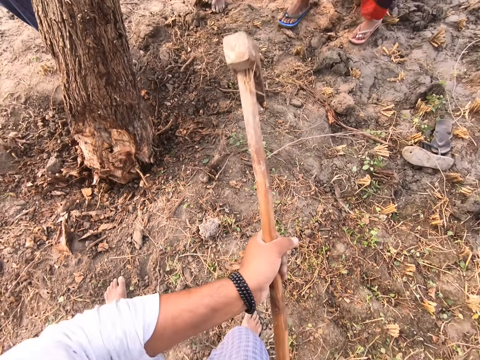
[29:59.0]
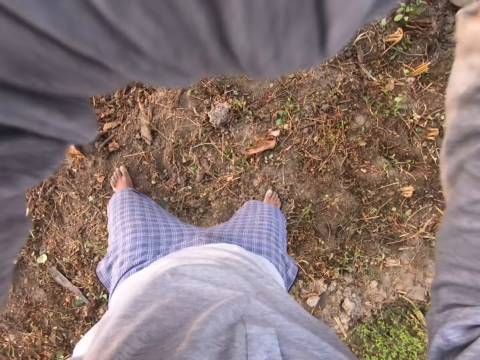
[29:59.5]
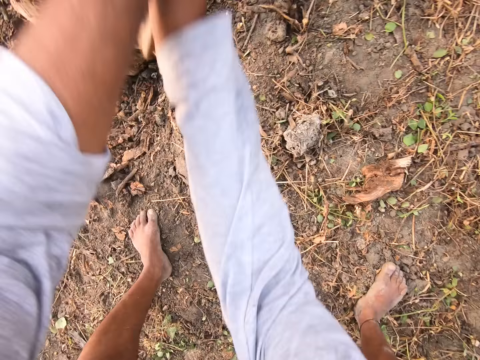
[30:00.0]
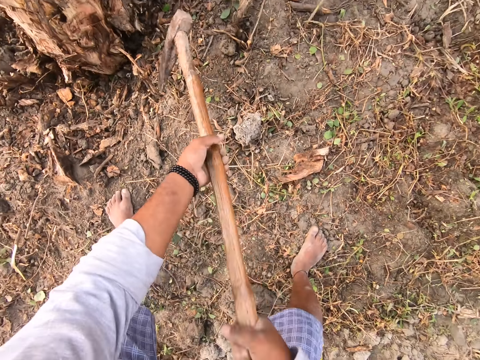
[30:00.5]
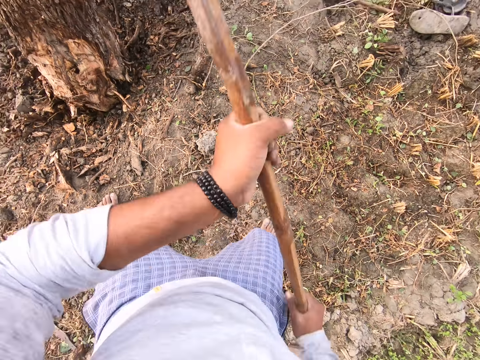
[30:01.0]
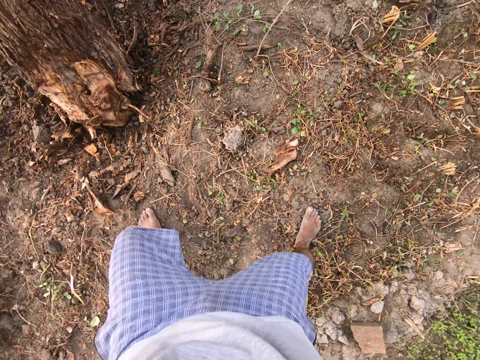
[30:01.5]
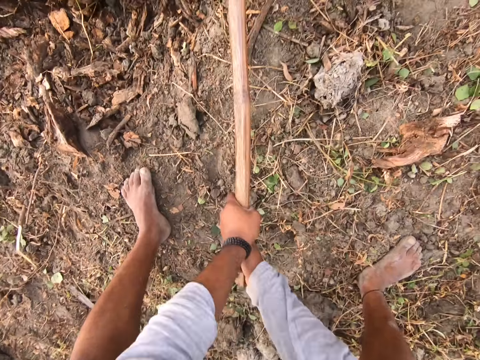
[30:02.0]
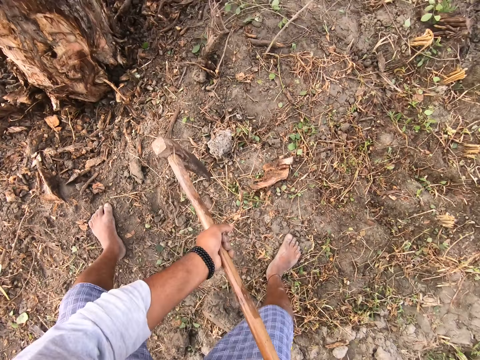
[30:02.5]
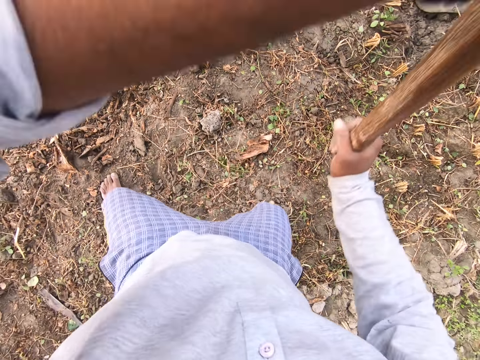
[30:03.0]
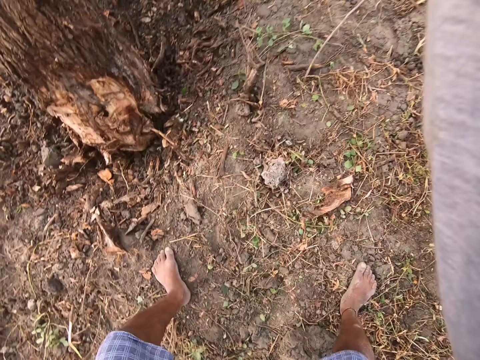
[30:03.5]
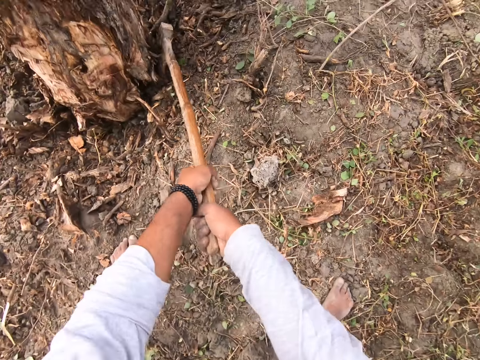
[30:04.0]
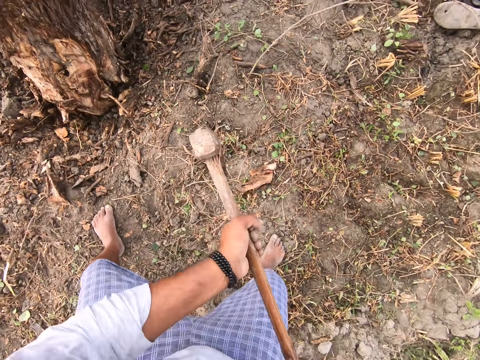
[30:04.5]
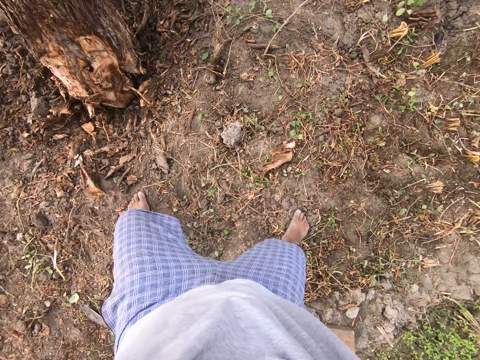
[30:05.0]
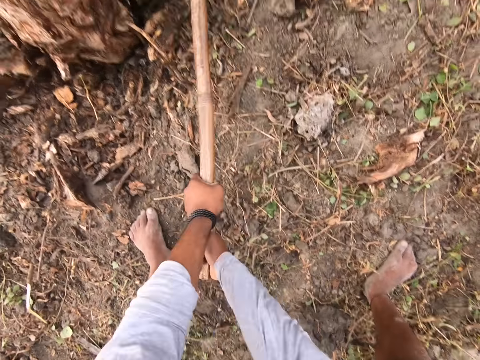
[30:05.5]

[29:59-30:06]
The camera wearer breaks the wood. They cut the root of the tree with an axe continuously.

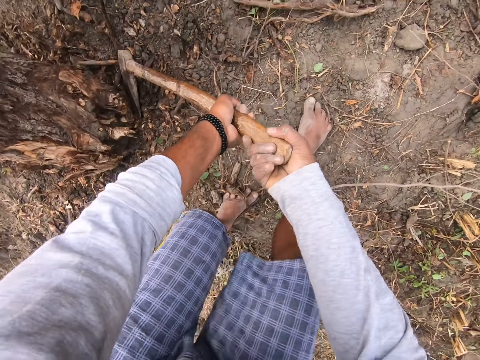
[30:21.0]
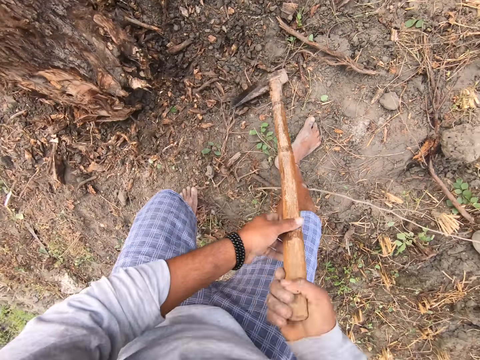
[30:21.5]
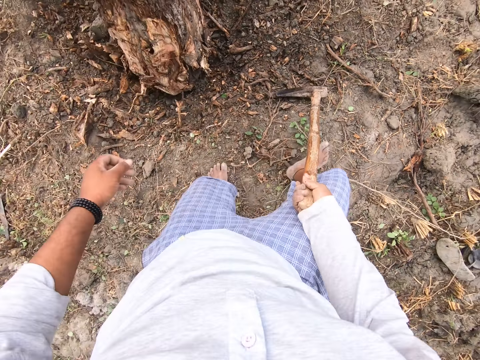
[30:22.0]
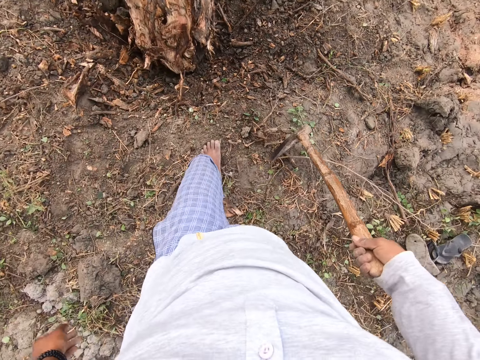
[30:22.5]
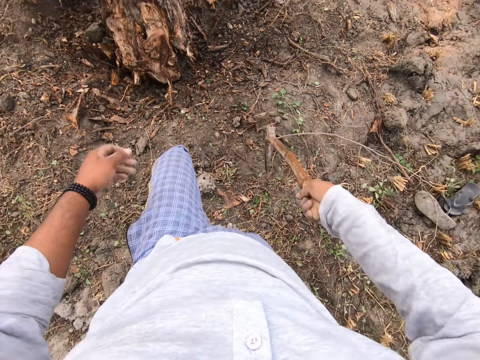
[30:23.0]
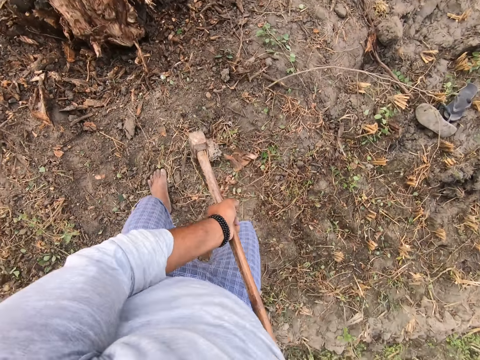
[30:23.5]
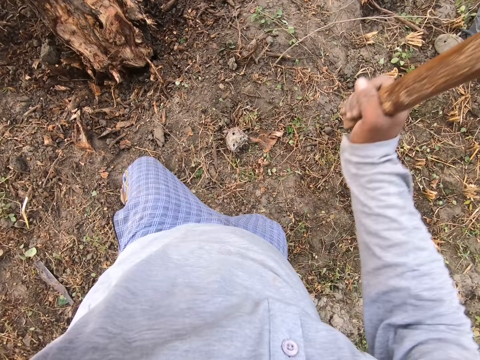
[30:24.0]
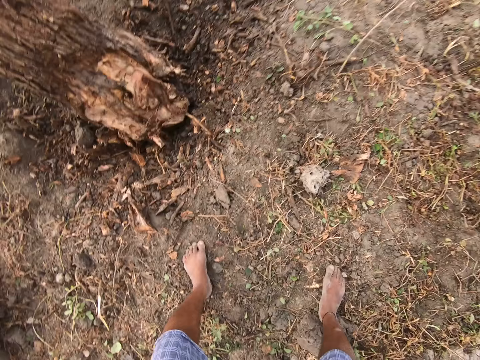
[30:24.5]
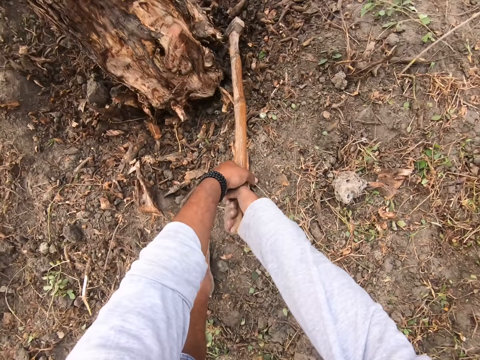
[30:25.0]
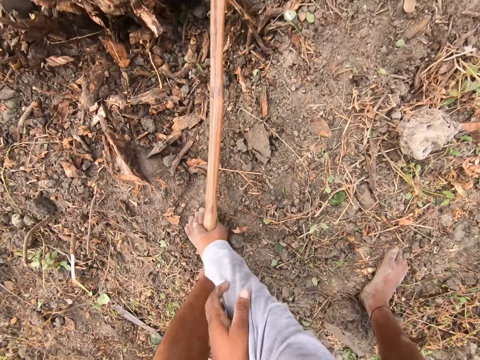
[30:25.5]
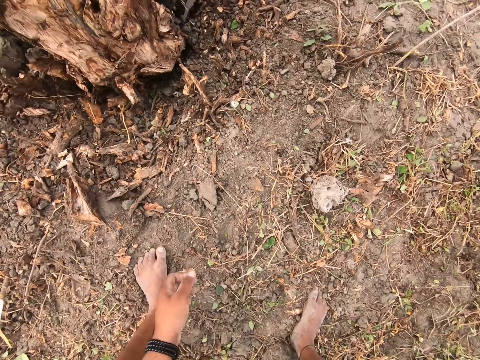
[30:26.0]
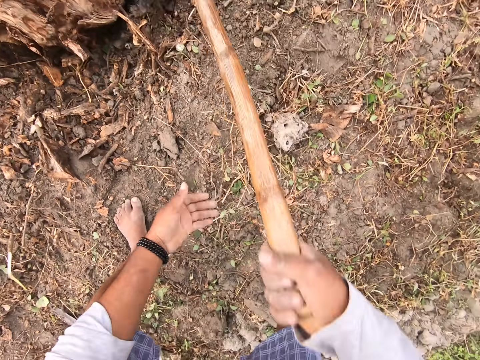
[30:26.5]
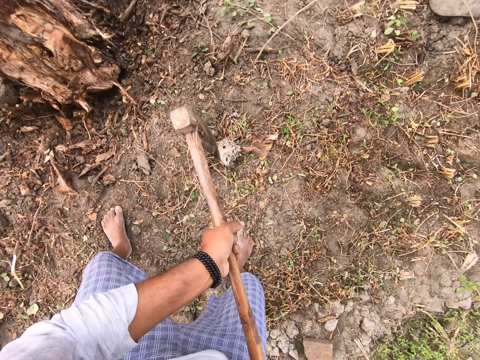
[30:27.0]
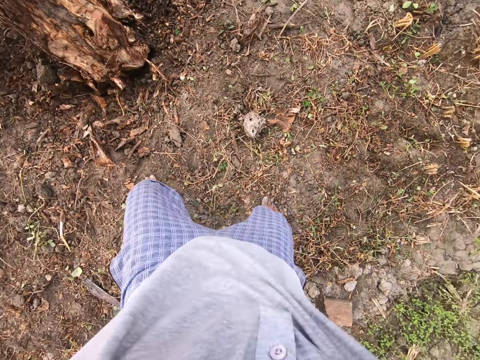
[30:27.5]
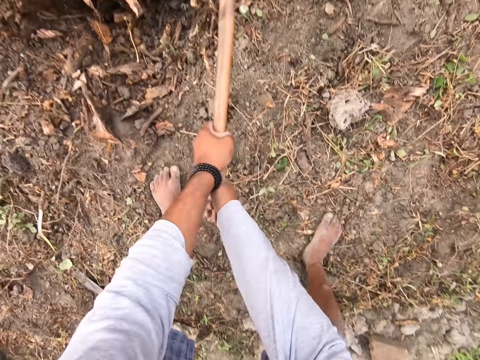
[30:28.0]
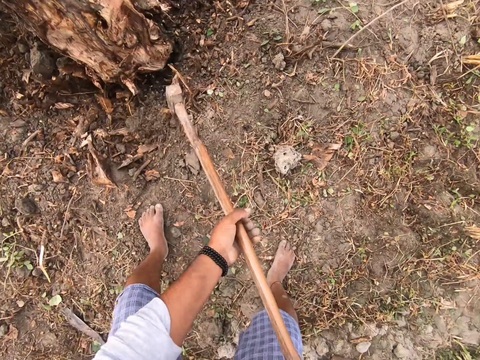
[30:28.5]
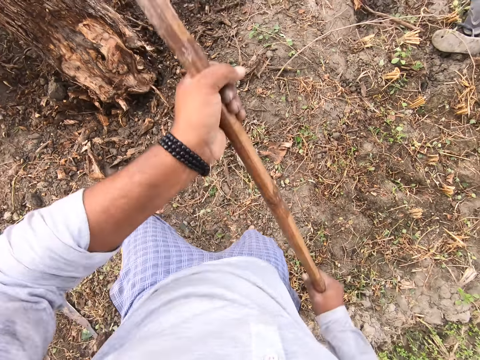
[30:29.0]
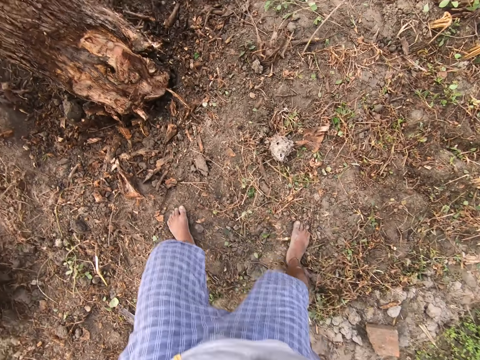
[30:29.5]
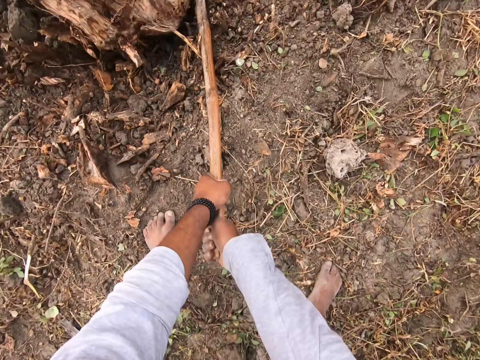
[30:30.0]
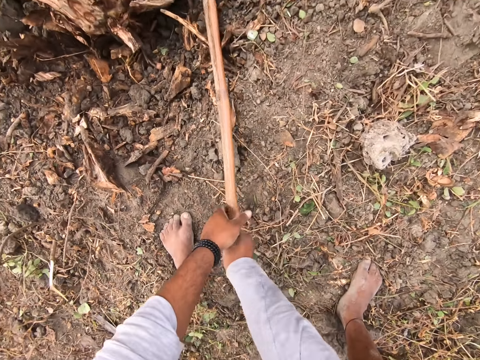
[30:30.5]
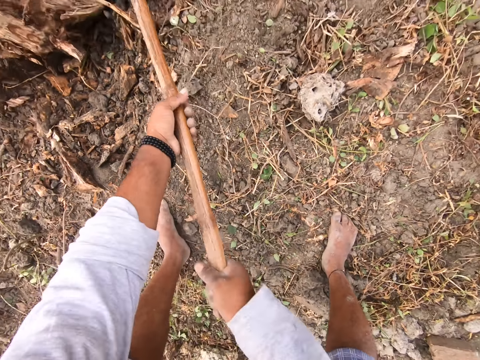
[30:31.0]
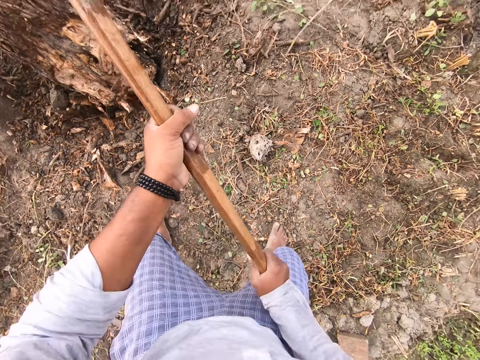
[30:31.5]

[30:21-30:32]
The camera wearer looks around. They break the wood.

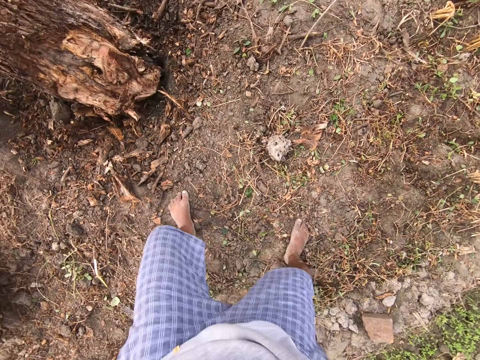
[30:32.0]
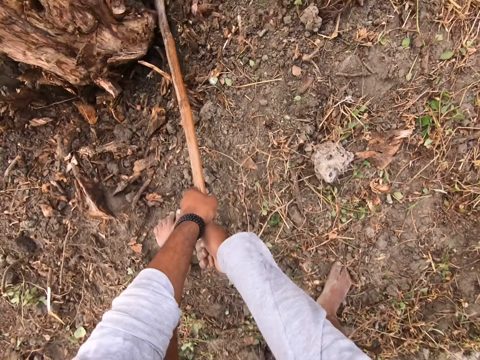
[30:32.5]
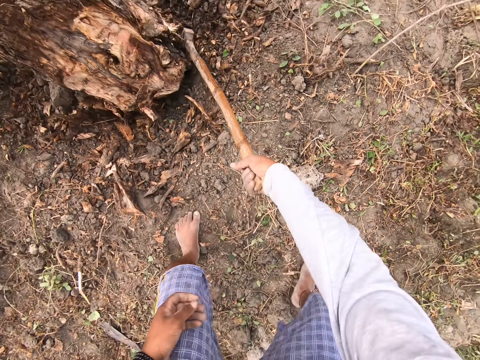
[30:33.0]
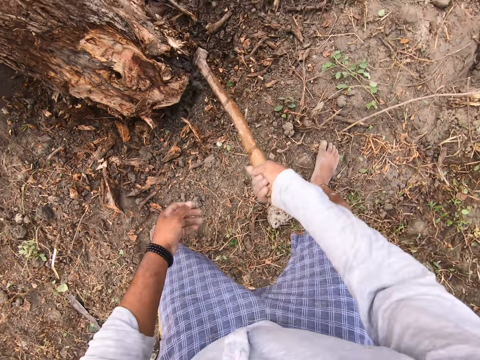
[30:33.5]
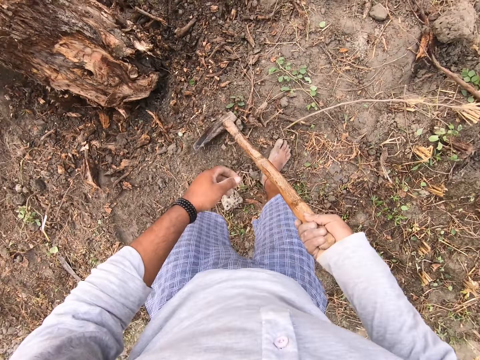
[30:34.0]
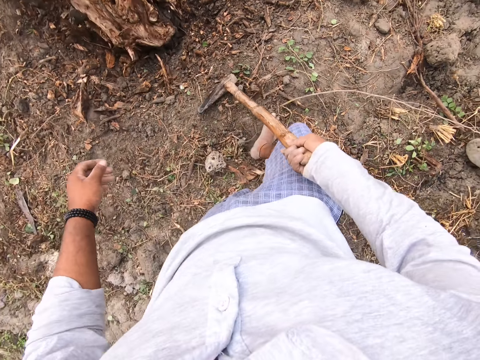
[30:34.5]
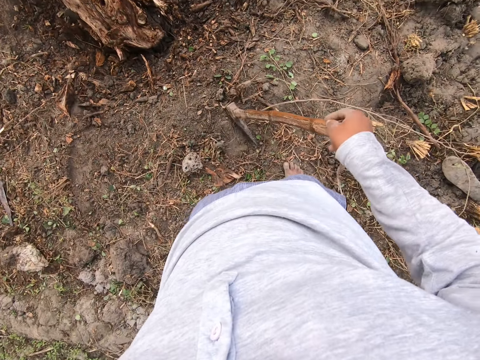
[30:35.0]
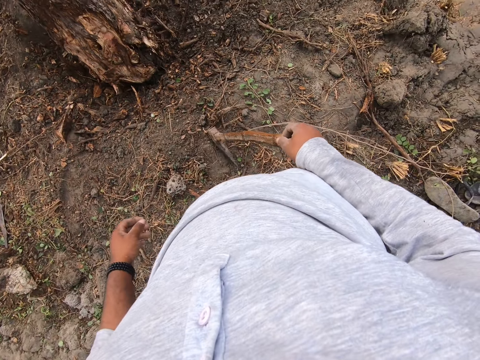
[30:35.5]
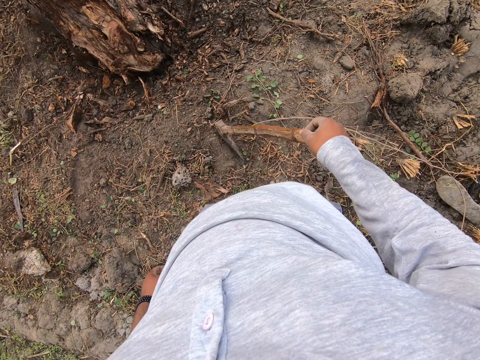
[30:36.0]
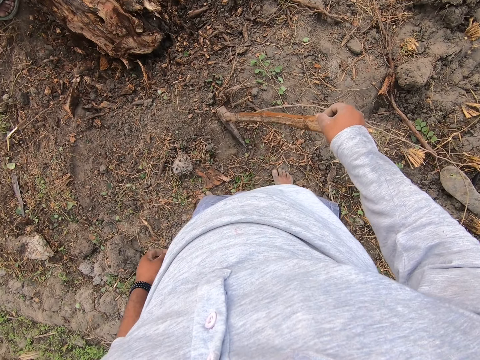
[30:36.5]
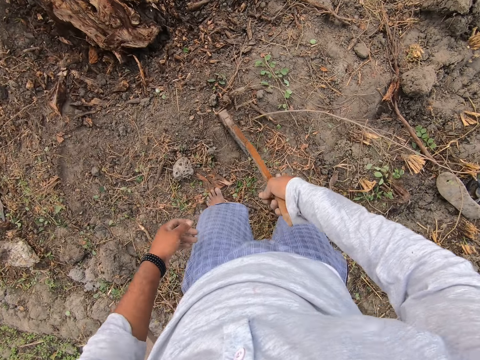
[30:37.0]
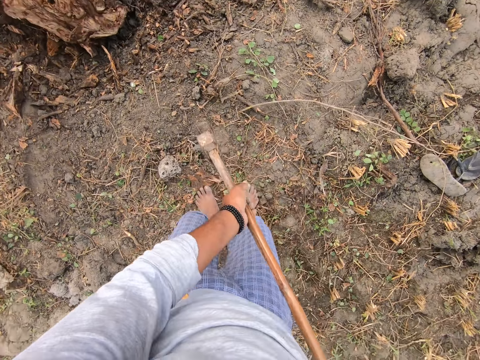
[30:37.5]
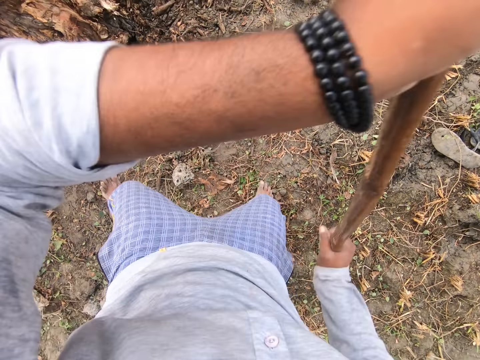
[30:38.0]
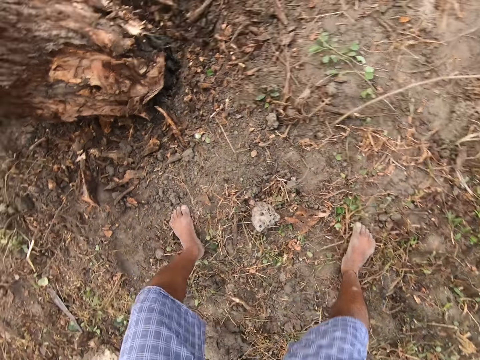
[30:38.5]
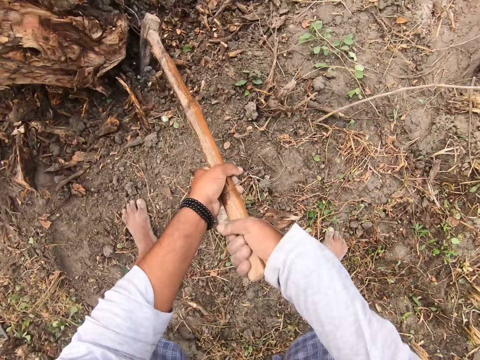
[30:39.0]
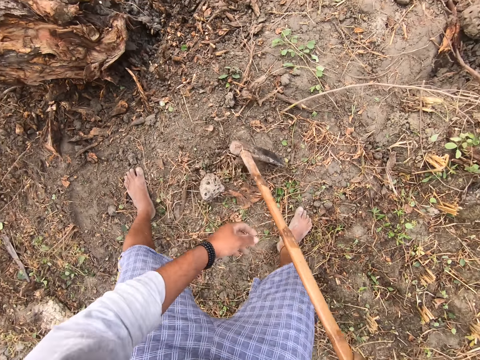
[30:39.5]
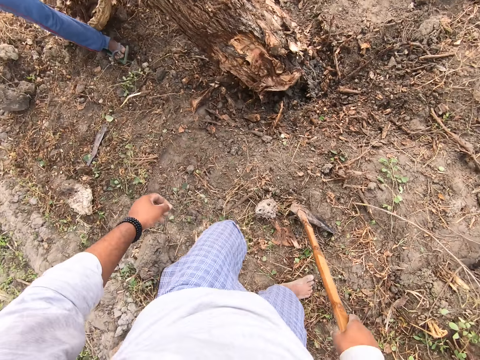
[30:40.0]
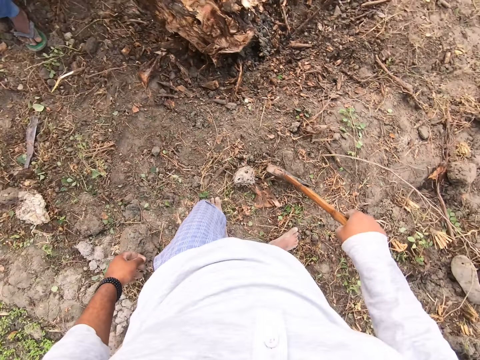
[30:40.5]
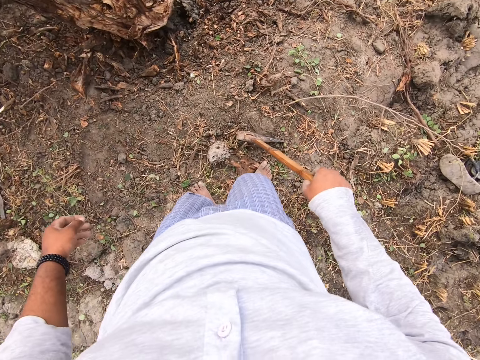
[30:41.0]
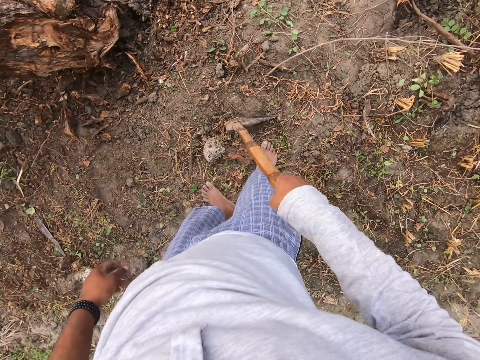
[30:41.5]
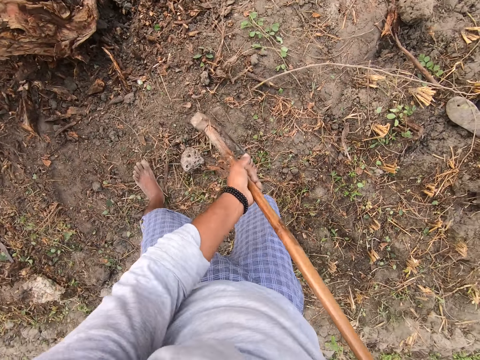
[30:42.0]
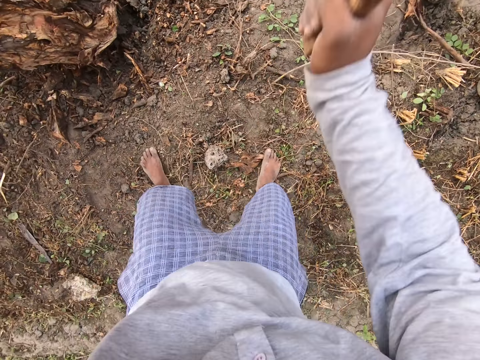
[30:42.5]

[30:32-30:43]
The camera wearer looks around. They observe the root of the tree. They break the wood. They cut the root of the tree with an axe. They look around. They observe the root of the tree.
